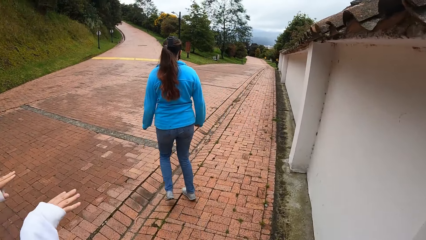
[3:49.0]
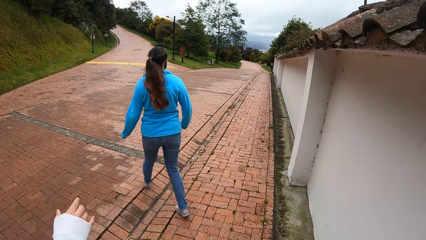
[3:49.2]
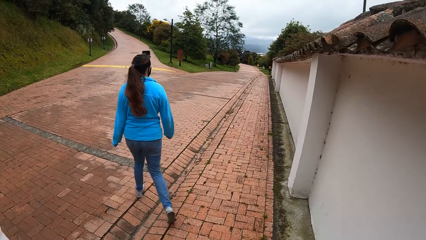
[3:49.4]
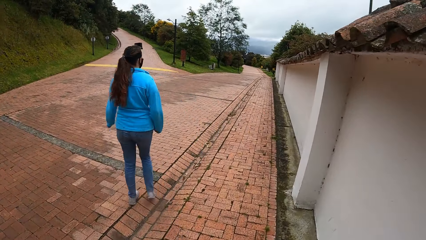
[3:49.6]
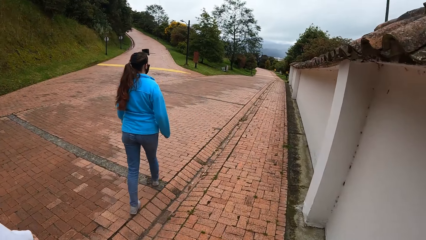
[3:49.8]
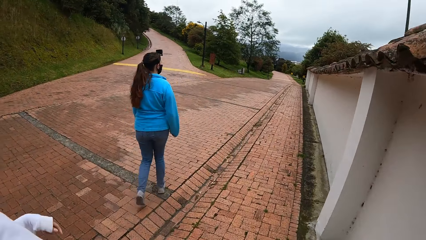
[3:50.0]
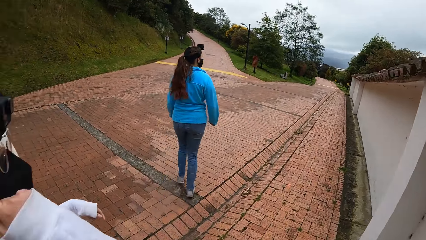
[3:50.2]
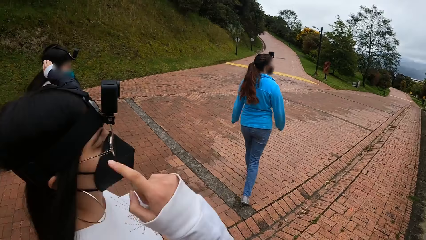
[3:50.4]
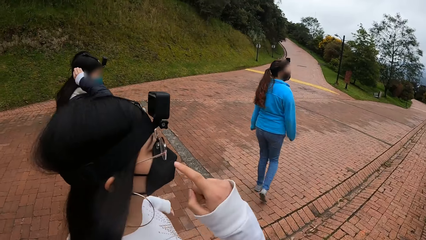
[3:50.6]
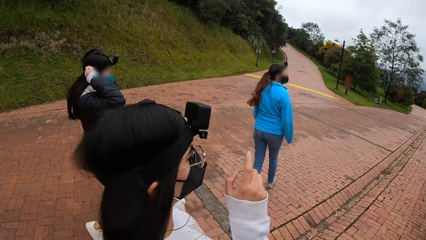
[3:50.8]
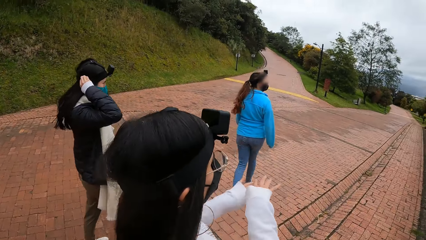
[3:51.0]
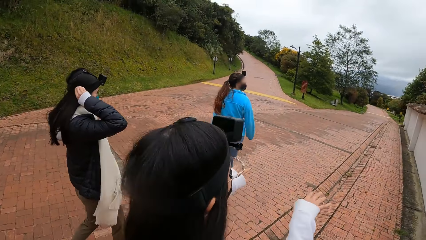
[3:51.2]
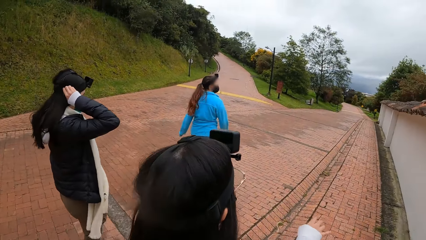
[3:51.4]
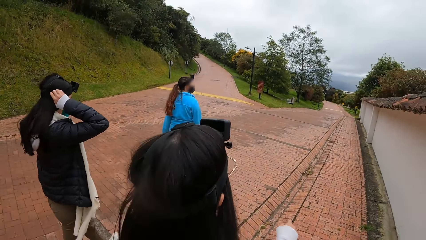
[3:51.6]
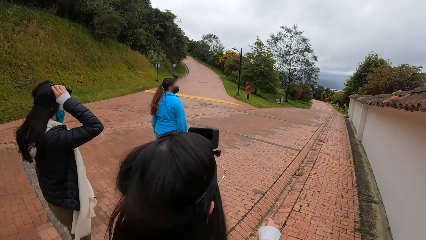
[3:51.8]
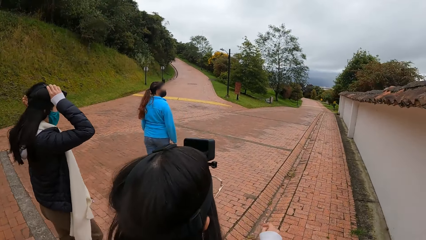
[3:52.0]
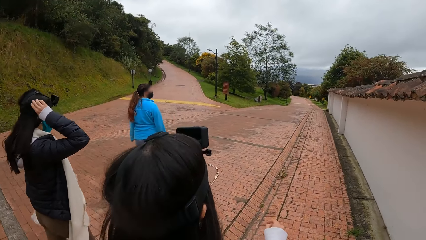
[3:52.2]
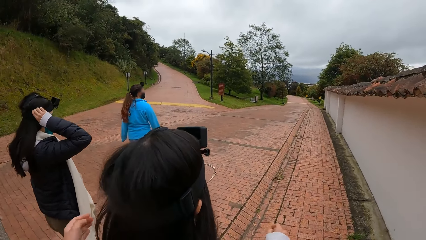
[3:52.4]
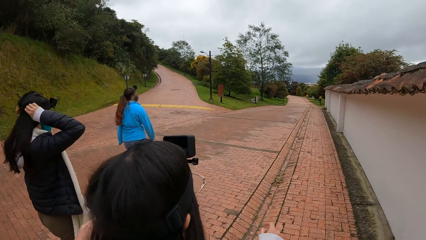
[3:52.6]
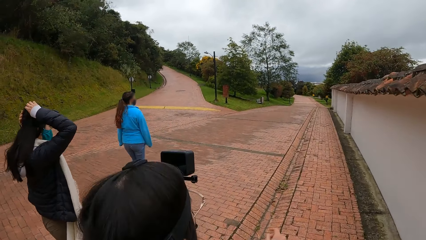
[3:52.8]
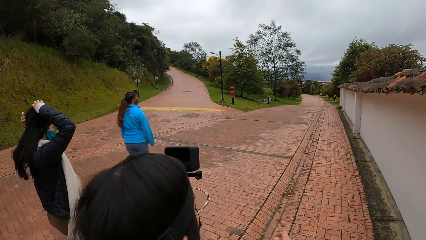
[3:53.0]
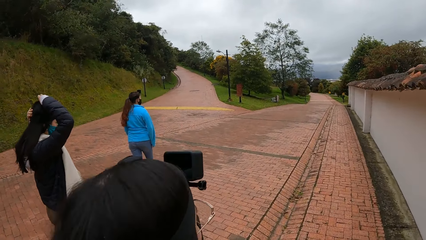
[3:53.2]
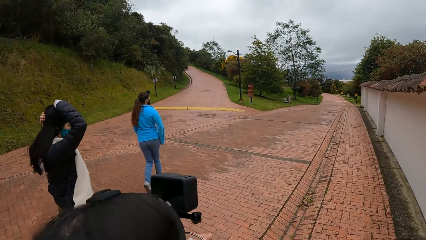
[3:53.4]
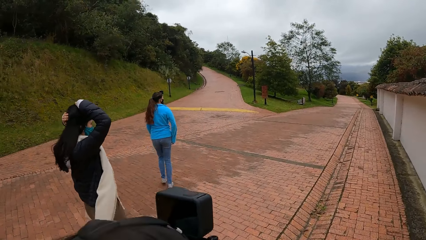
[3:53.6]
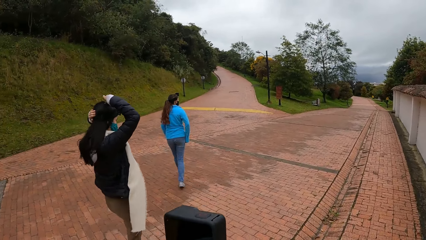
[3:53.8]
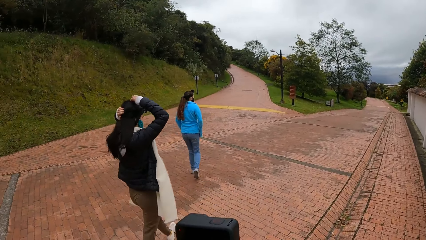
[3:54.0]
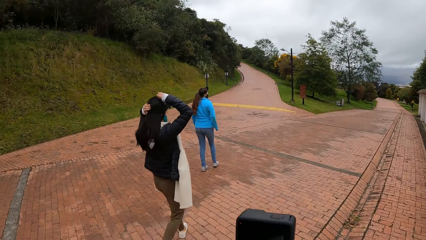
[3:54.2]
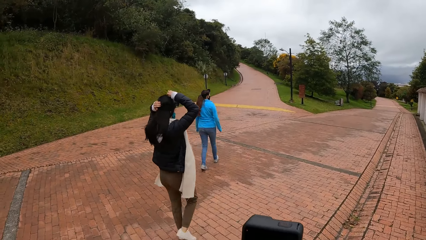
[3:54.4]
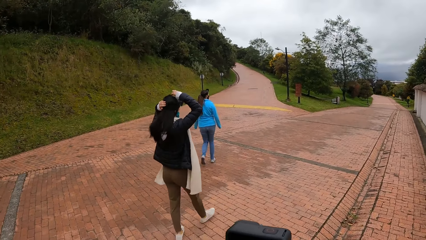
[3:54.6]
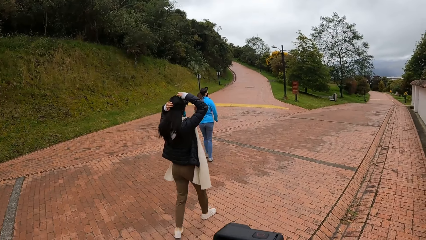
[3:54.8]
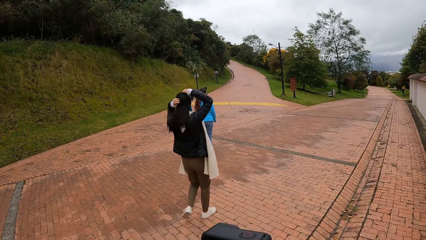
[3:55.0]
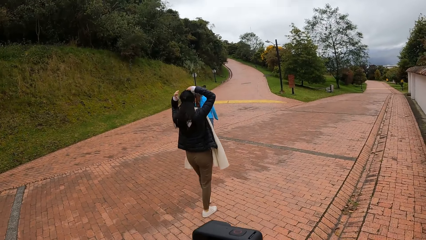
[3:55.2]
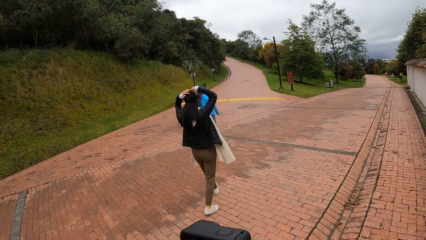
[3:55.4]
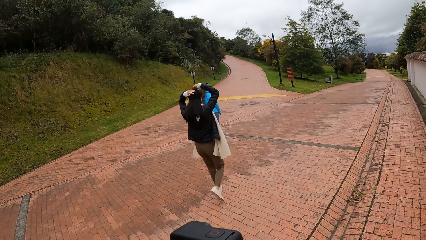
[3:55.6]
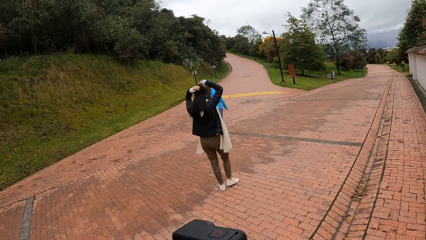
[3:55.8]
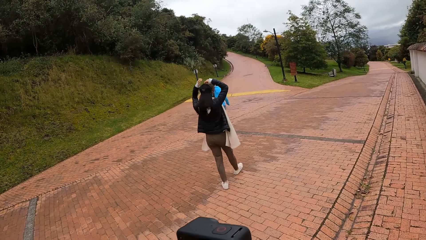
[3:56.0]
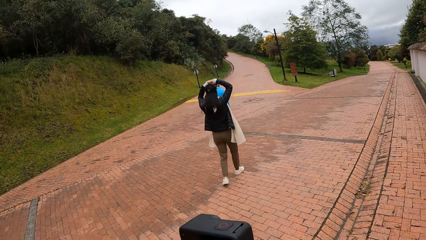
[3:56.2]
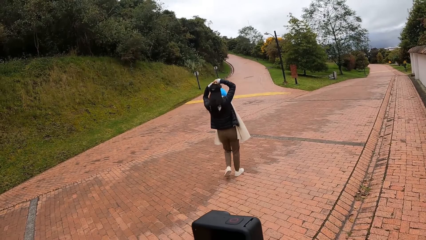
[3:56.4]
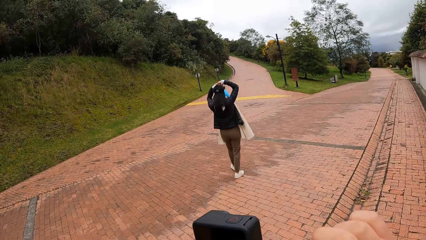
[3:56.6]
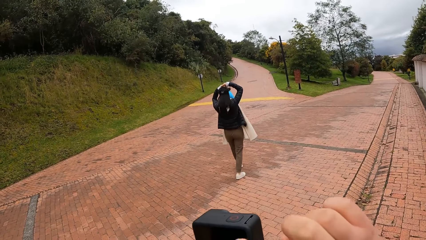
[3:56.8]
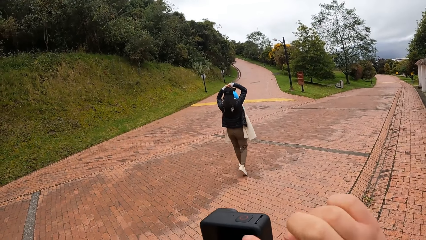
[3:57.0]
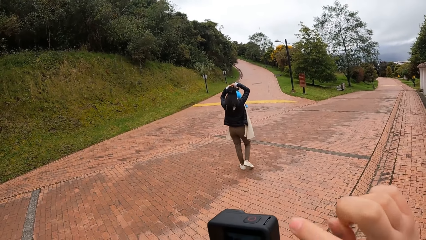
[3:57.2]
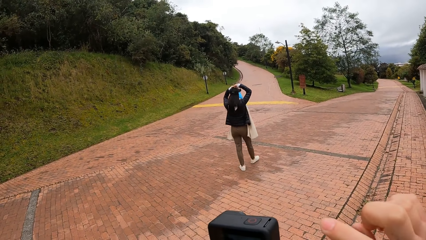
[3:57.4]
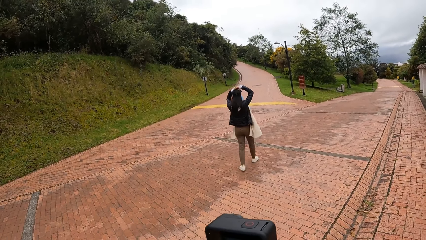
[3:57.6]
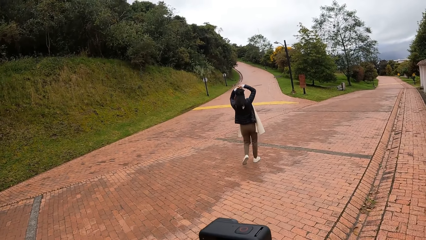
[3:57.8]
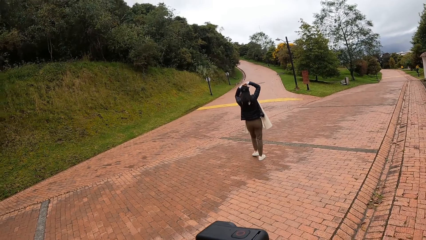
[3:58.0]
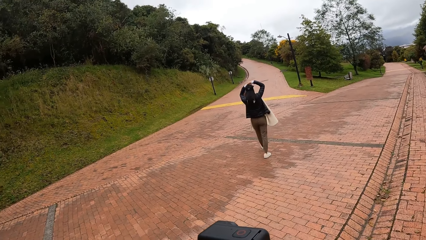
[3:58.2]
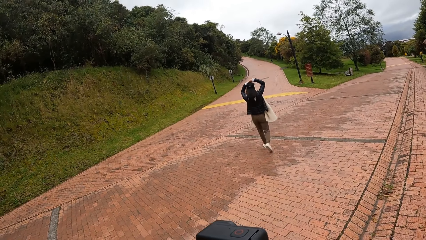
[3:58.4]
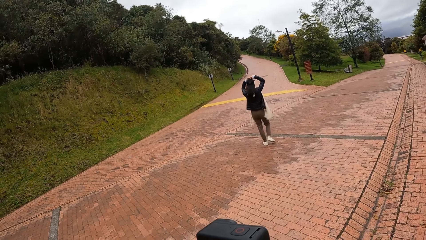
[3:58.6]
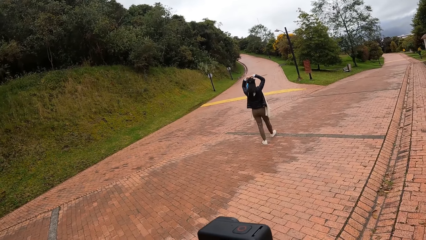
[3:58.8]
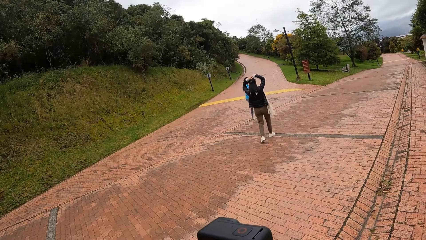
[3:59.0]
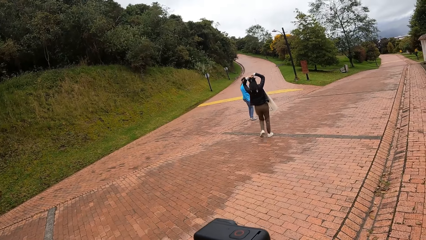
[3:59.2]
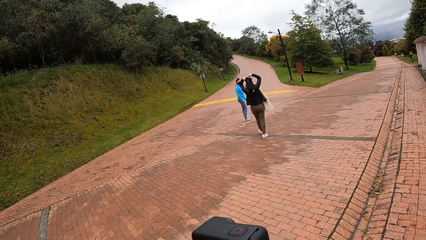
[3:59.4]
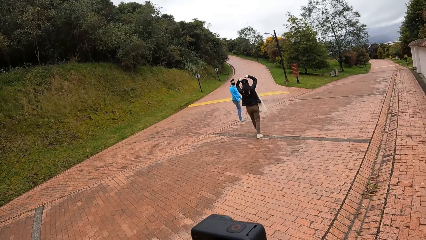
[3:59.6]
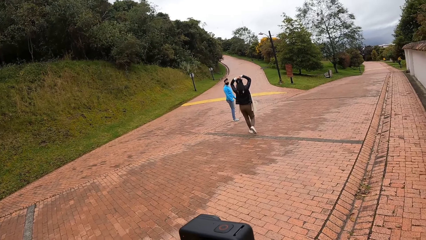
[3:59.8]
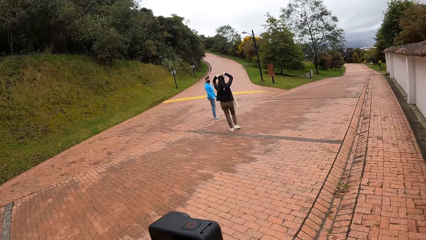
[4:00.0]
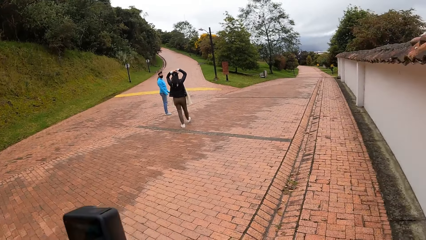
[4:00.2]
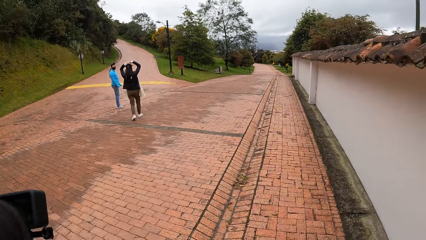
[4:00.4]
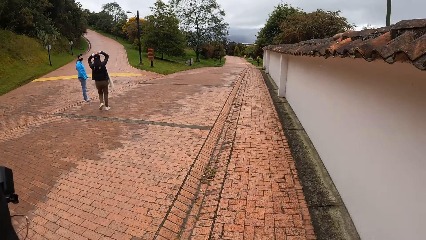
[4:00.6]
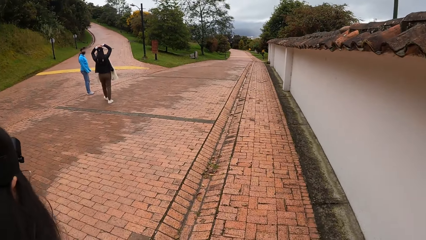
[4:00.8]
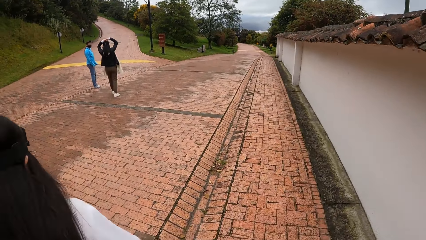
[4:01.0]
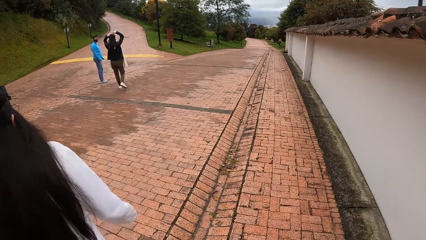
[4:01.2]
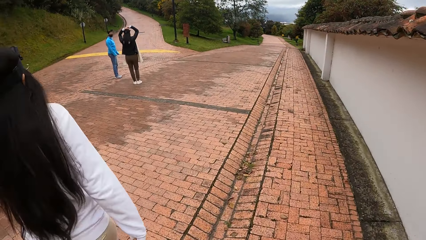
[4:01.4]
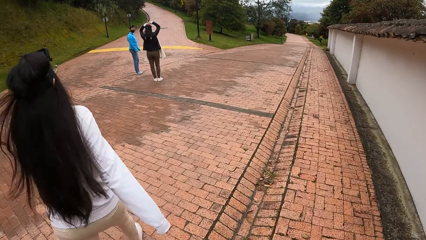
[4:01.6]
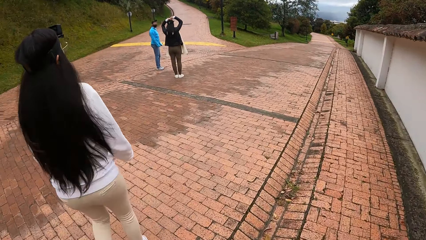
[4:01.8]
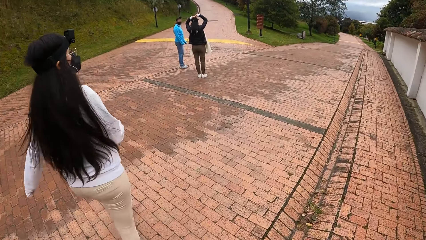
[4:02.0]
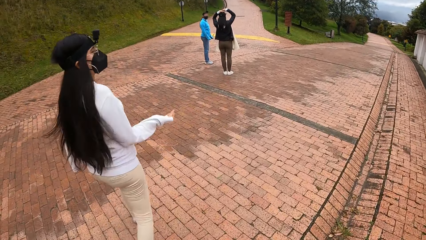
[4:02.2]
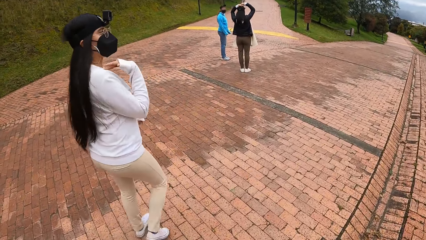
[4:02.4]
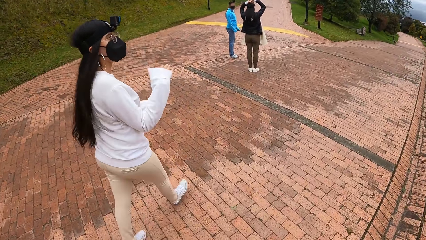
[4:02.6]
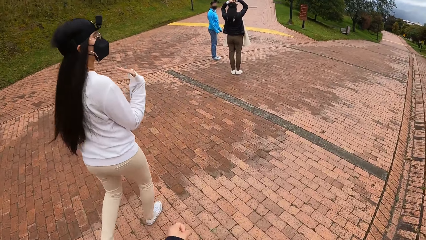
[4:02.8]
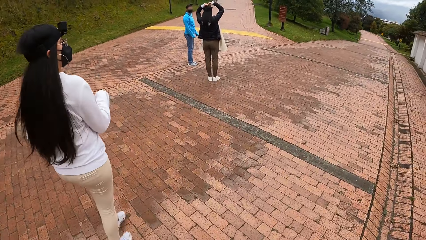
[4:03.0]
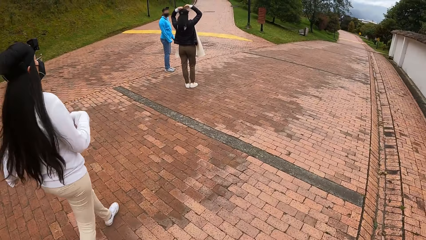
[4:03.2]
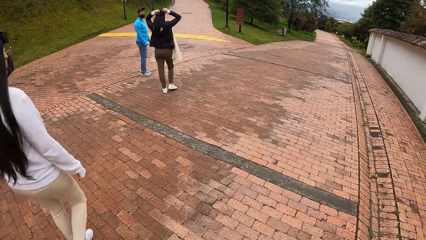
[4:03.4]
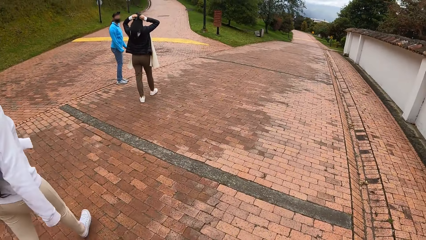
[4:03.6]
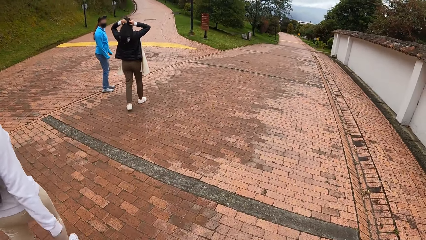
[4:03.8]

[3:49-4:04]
The woman adjusts a camera strap on her head with both hands.
